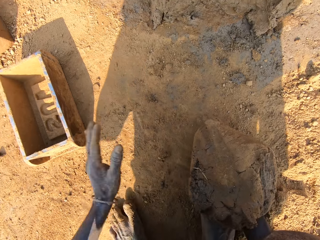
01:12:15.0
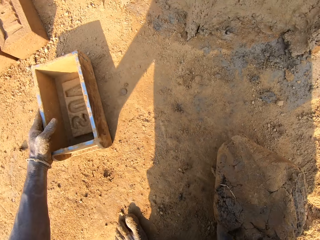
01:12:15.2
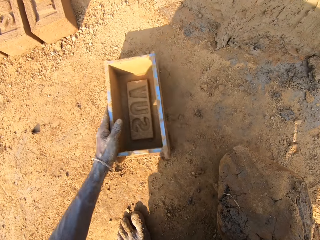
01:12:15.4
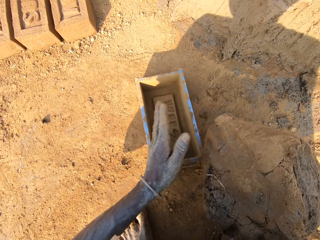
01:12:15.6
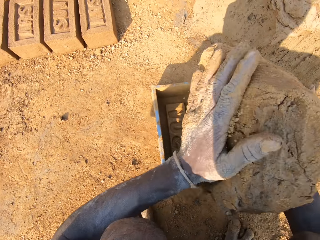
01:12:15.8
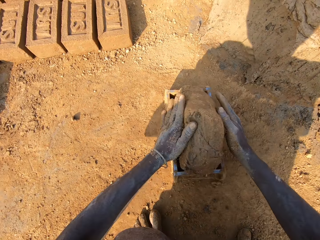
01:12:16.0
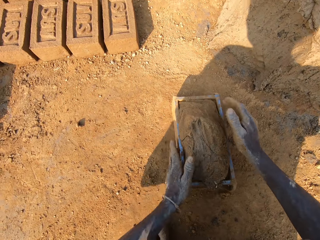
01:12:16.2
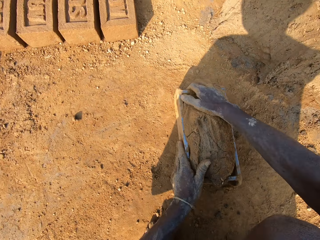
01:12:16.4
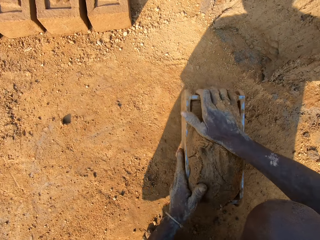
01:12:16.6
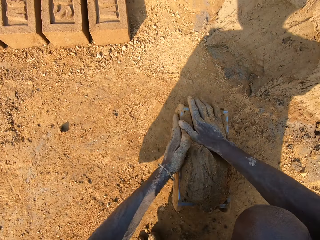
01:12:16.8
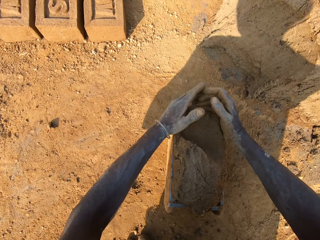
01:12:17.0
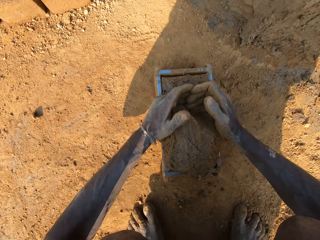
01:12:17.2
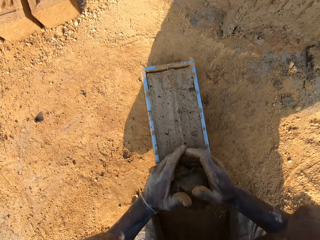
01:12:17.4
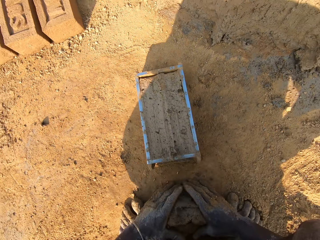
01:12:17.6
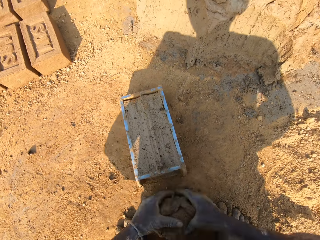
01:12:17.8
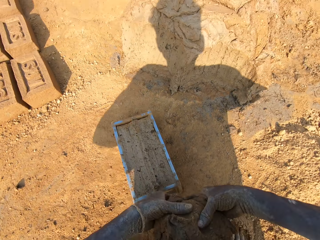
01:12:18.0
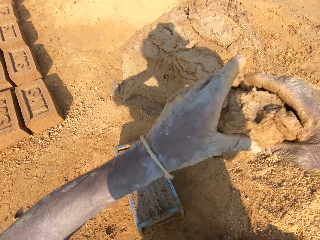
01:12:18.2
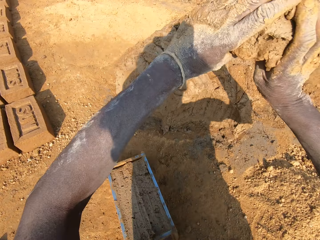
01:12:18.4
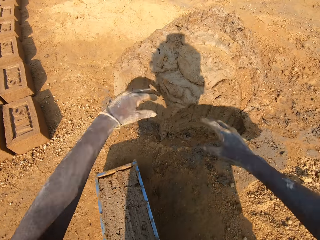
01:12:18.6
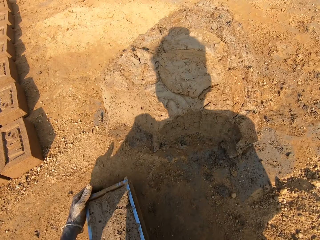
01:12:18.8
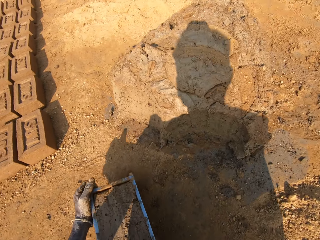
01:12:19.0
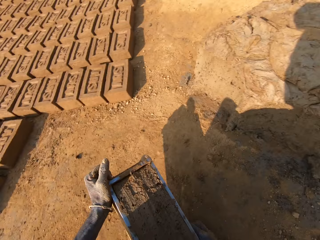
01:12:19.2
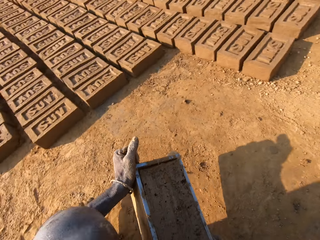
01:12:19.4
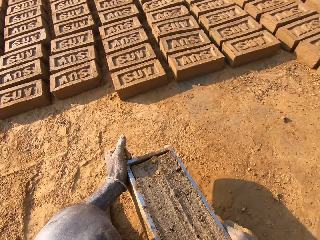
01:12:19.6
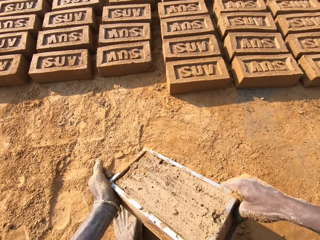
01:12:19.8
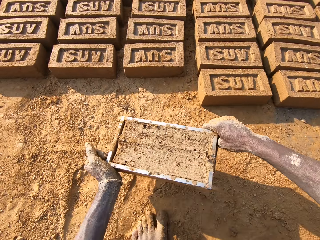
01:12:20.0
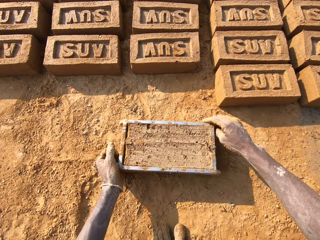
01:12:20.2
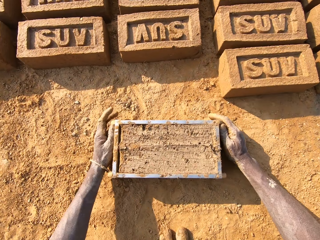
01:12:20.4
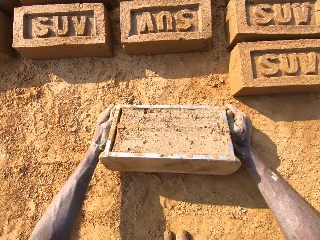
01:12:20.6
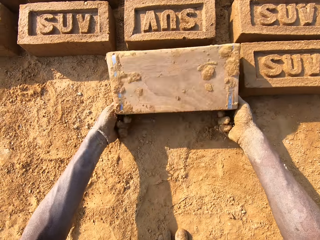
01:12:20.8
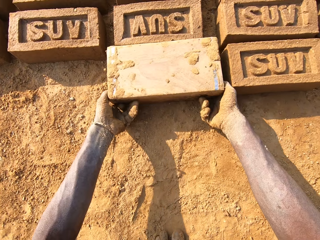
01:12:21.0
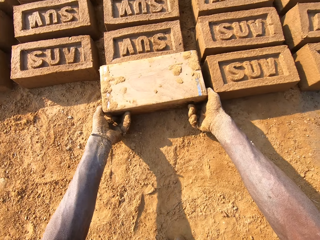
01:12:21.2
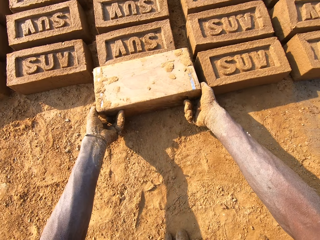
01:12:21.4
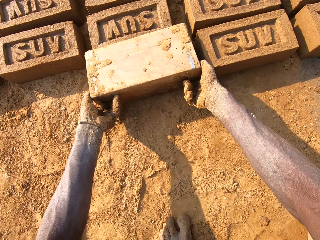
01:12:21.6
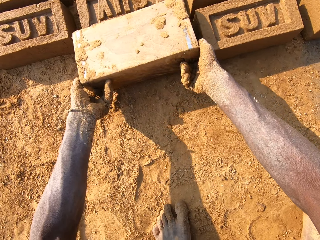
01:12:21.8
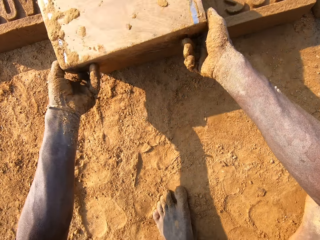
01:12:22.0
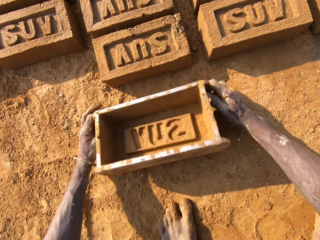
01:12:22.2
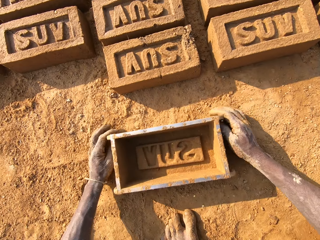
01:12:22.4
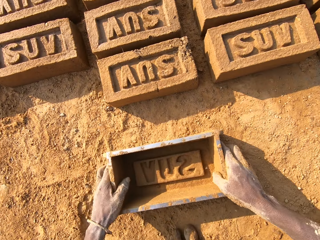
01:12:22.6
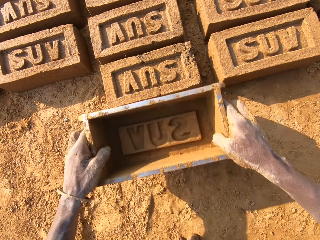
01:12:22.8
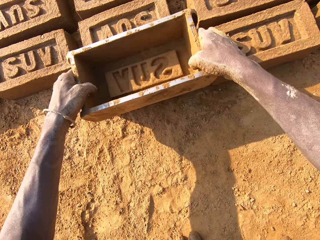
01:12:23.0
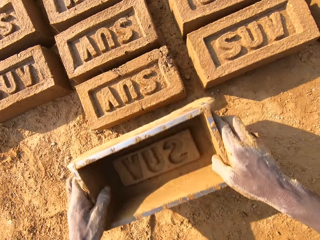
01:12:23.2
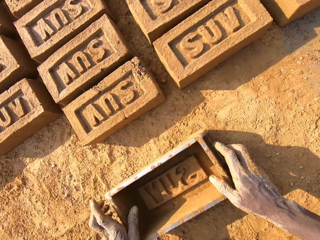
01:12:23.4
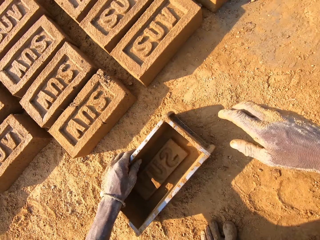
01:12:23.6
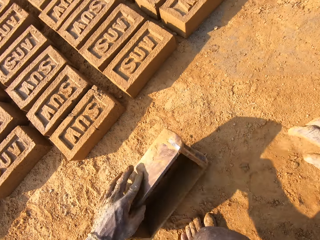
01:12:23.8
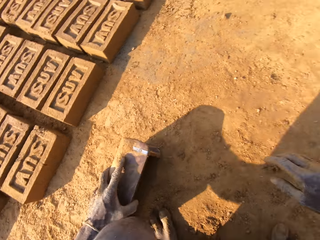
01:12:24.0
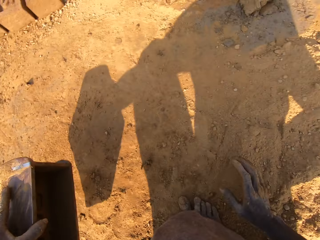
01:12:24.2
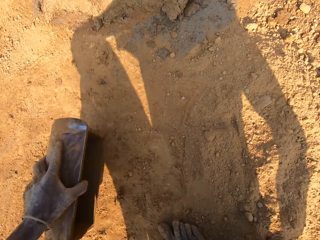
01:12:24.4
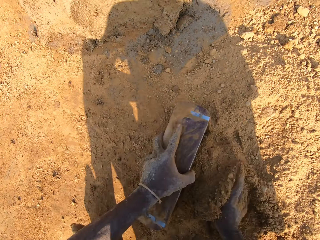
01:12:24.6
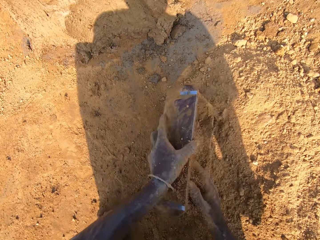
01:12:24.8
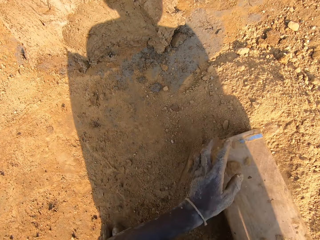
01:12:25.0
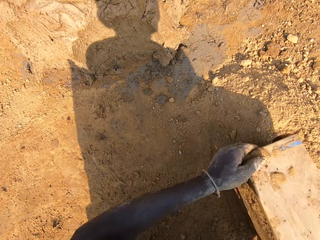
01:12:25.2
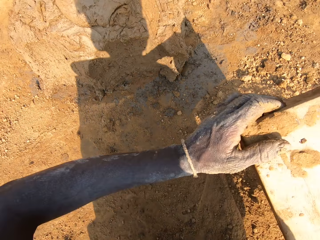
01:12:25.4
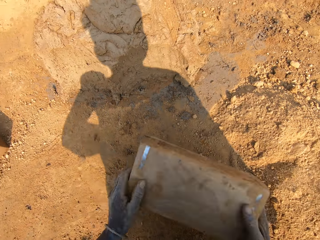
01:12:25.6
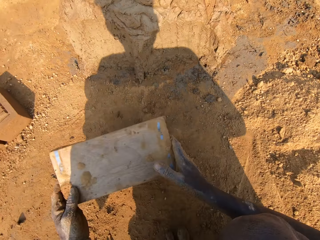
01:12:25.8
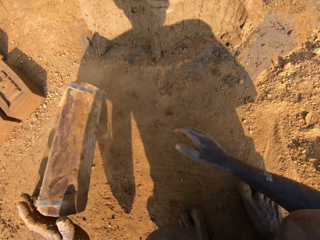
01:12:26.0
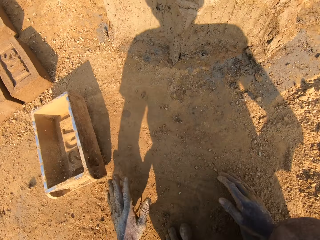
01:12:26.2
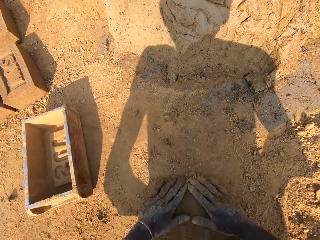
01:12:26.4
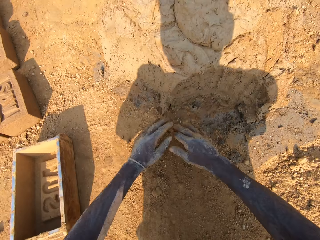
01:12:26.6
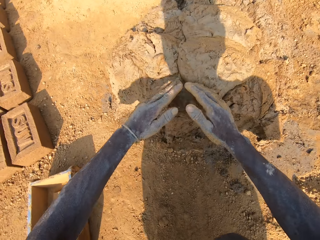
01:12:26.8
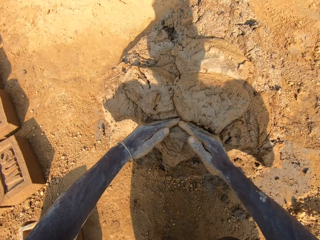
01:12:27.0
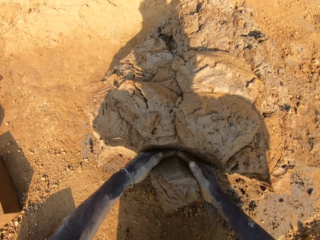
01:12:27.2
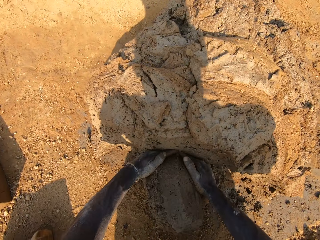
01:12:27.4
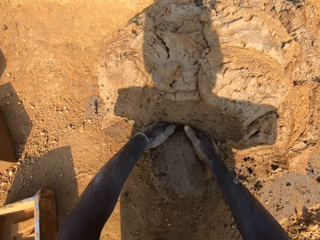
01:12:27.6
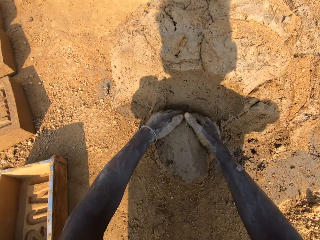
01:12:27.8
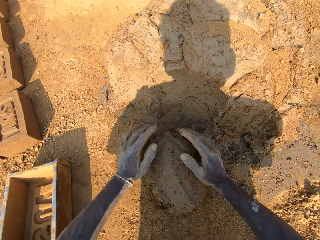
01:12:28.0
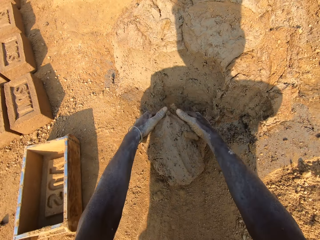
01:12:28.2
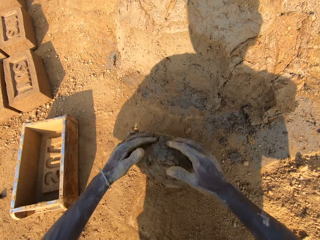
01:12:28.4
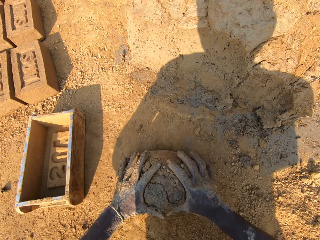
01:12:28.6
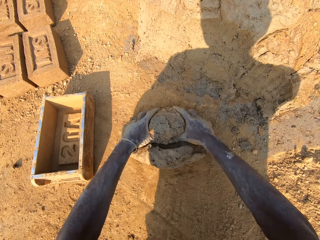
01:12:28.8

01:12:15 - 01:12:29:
The camera wearer moves the plastic trough or brick making box on the ground with his left hand. He drops the clay or mud into the plastic trough with both hands. He presses the clay in the plastic trough with both hands. He smoothens the clay in the plastic trough with both hands. He scoops the mud on the brick making box on the ground. He picks up the mud on the ground. He throws the clay on the clay boulder. He carries the plastic trough with both hands. He walks around. He drops the plastic trough on the ground with both hands. He turns the brick making box on the ground. He drops the clay from the plastic trough onto the ground. He lifts the brick making box upwards. He drops the plastic trough on the ground with both hands. He picks up the plastic trough from the ground with both hands. He presses the brick with the brick making box. He hits the plastic trough on a block of clay. He drops the plastic trough on the ground with both hands. He moves the plastic trough on the ground with his left hand. He packs sand or soil from the ground into the plastic trough with his right hand. He turns the brick making box on the ground. He pours the sand out of the plastic trough onto the ground. He moves the brick making box around. He drops the plastic trough on the ground with both hands. He scoops the soil on the ground with his hands. He rubs both hands with the sand on the ground. He cuts out clay from the clay boulder with both hands. He scoops the mud on the ground with his hands. He rolls the mud on the ground with his hands. He moulds the clay on the ground with both hands.

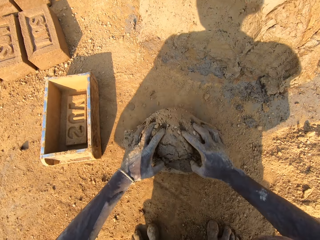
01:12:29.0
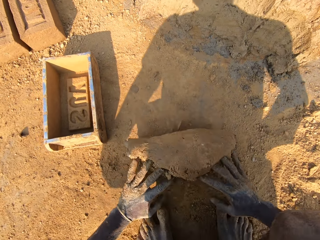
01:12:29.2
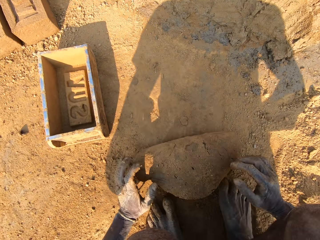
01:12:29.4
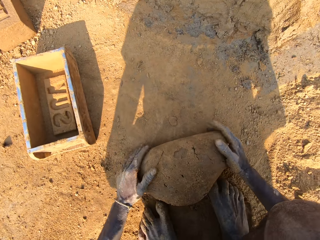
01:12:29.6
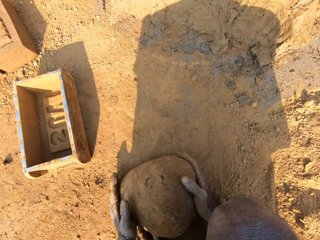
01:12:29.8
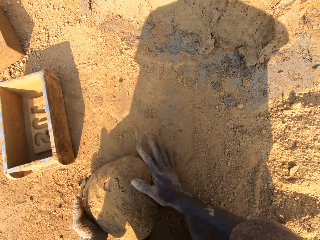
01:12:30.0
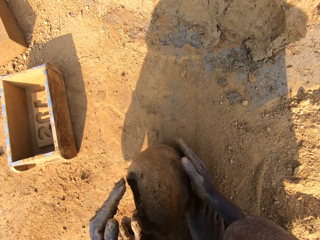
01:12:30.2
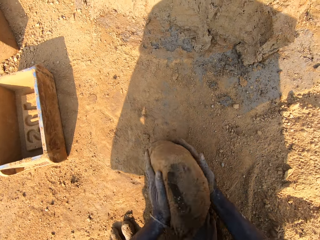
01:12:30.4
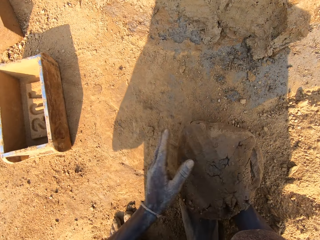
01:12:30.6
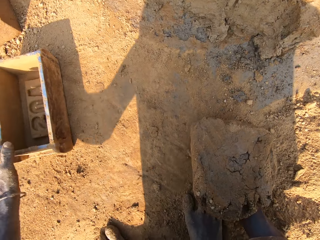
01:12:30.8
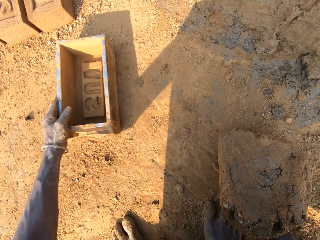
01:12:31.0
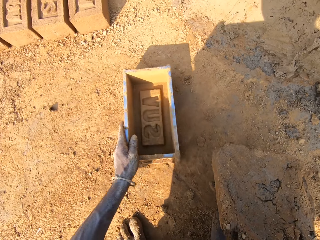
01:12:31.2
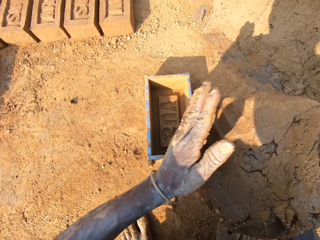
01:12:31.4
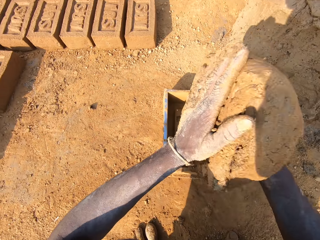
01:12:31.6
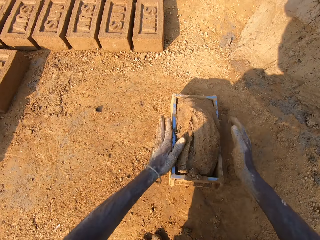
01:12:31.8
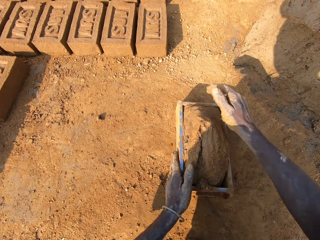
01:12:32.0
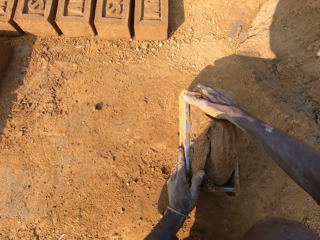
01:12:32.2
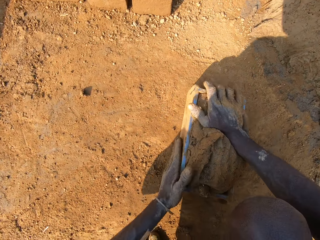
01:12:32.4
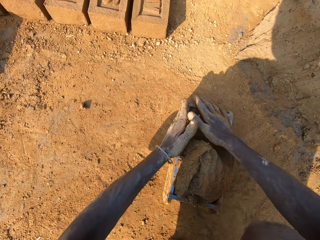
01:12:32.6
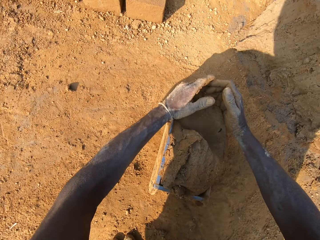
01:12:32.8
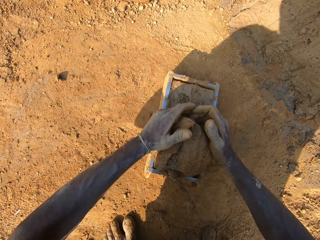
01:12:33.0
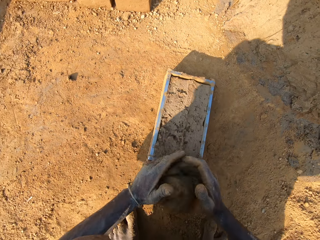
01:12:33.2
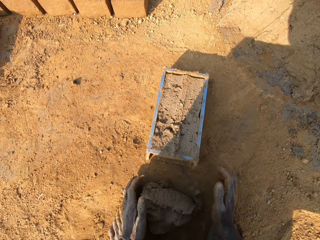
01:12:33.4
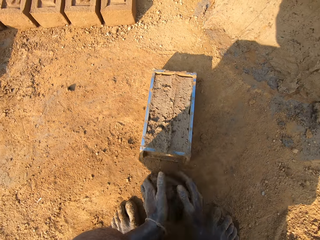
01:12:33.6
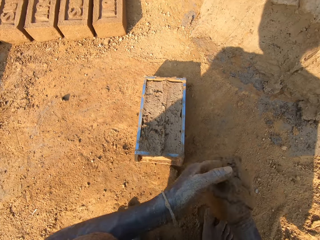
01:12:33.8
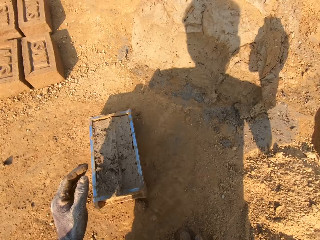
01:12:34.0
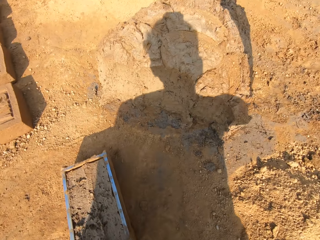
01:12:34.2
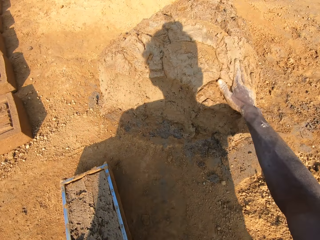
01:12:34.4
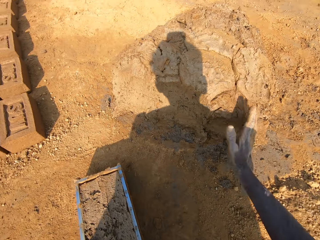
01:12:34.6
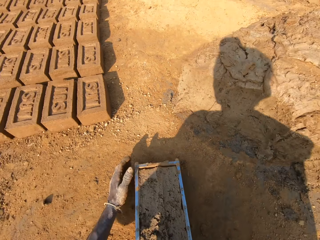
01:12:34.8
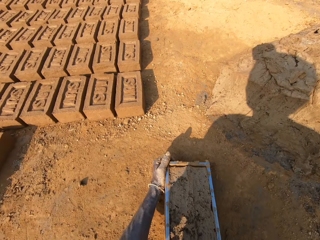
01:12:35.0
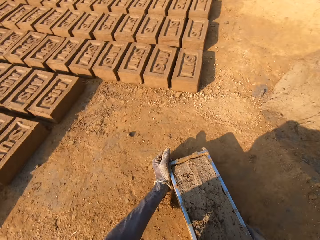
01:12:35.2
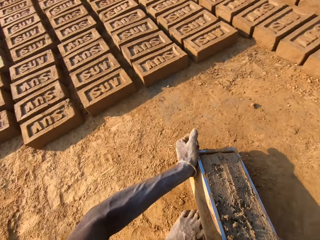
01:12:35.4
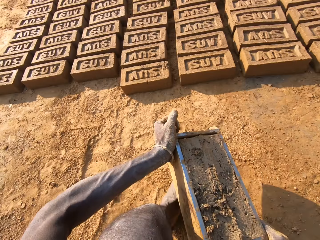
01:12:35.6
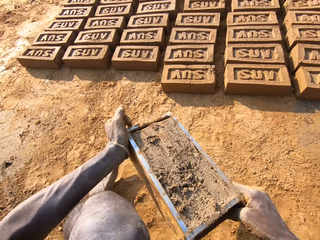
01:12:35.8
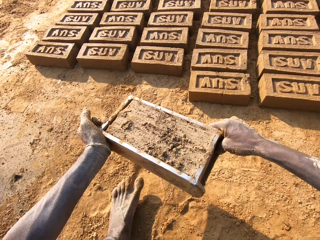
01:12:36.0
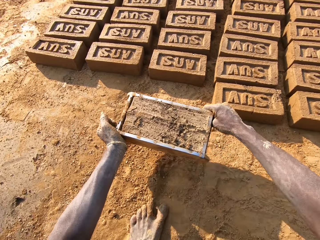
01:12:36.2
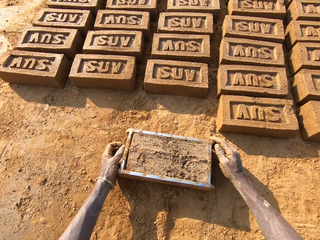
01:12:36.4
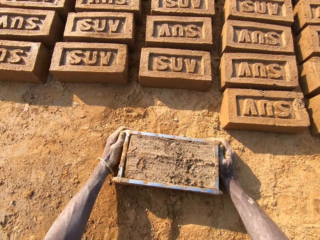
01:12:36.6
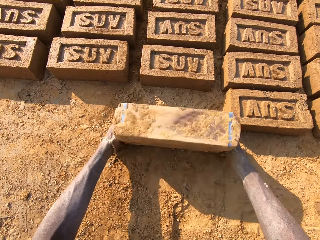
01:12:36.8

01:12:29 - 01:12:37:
The camera wearer moves the plastic trough or brick making box on the ground with his left hand. He drops the clay or mud into the plastic trough with both hands. He presses the clay in the plastic trough with both hands. He scoops the mud on the brick making box on the ground. He smoothens the clay in the plastic trough with both hands. He picks up clay from the ground with both hands. He throws the mud on the other mud. He sticks the clay onto the clay boulder with his right hand. He carries the plastic trough with both hands. He walks around. He drops the plastic trough on the ground with both hands.
